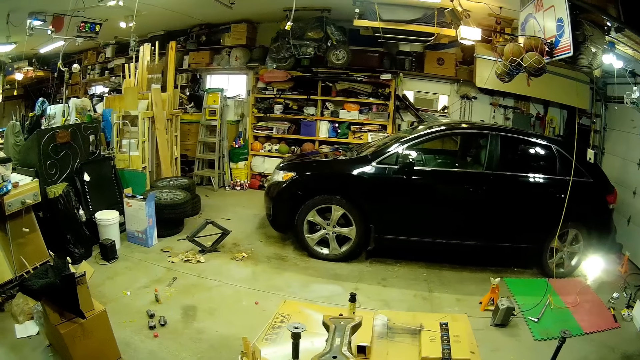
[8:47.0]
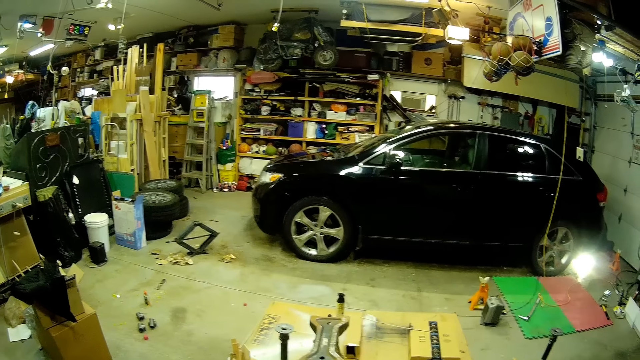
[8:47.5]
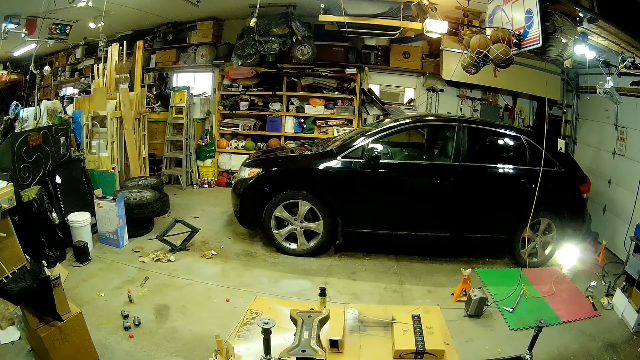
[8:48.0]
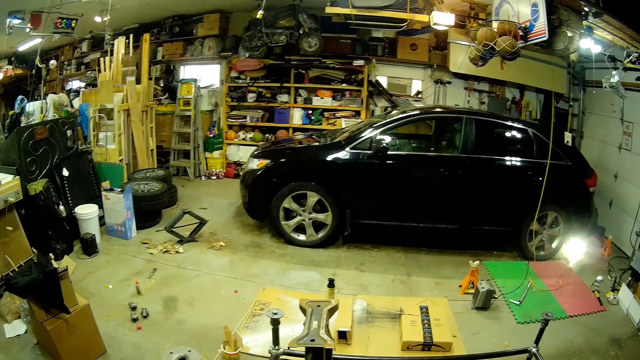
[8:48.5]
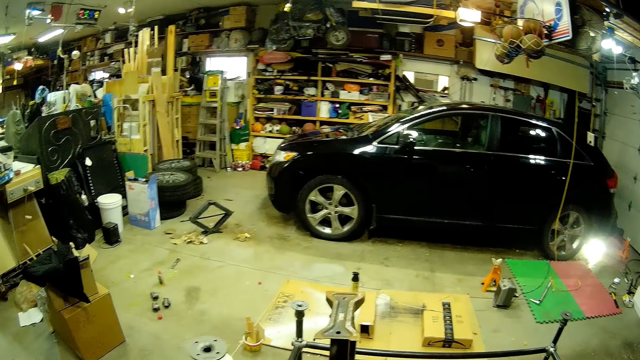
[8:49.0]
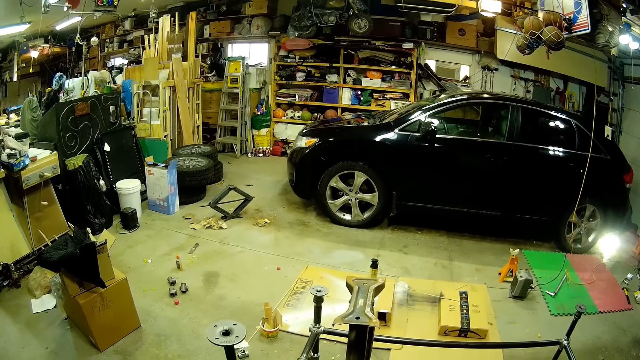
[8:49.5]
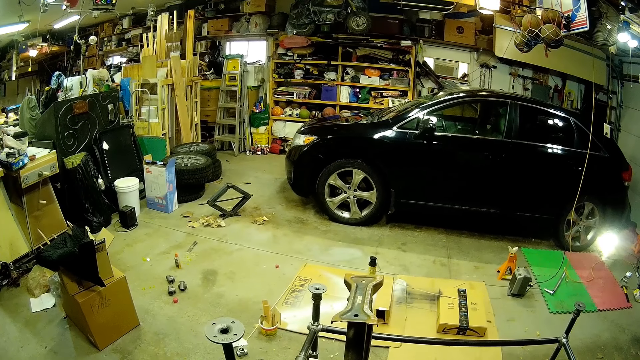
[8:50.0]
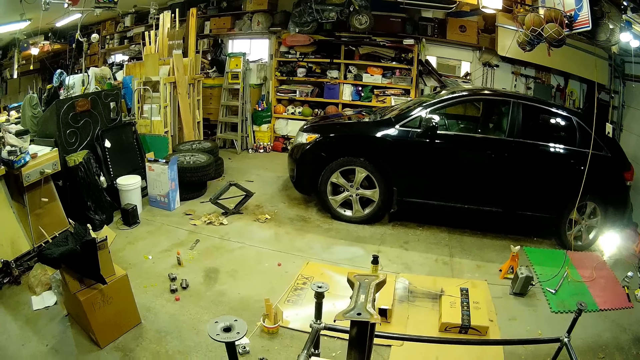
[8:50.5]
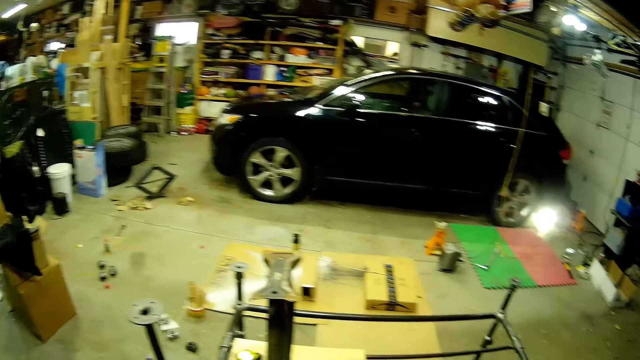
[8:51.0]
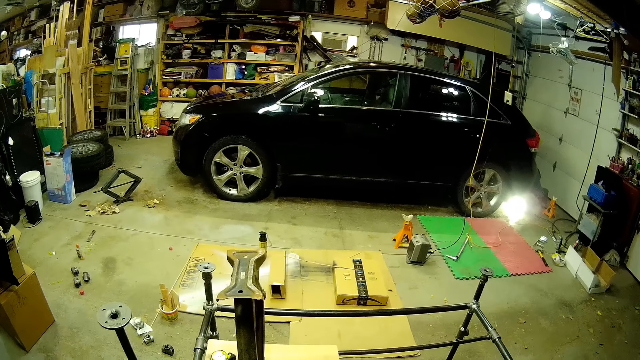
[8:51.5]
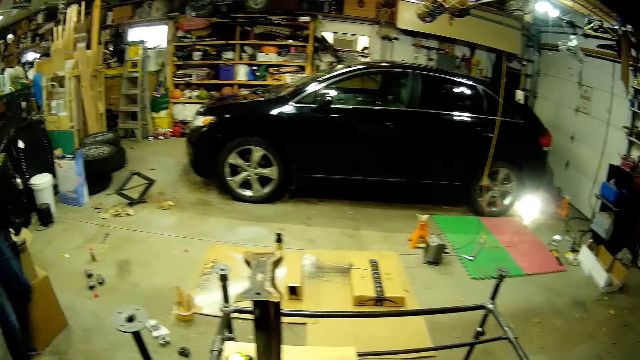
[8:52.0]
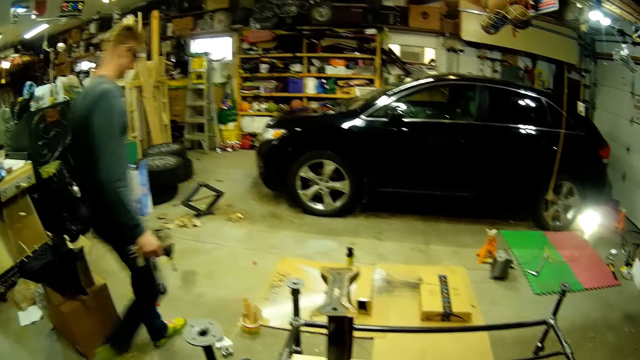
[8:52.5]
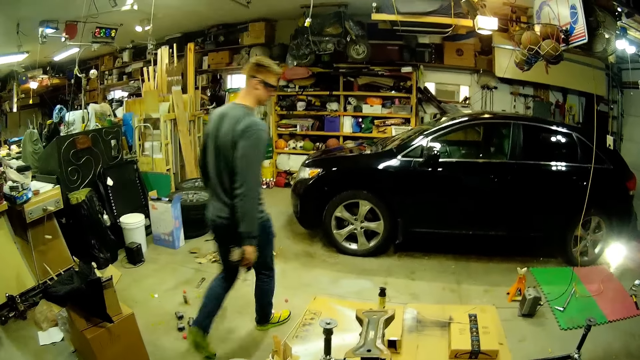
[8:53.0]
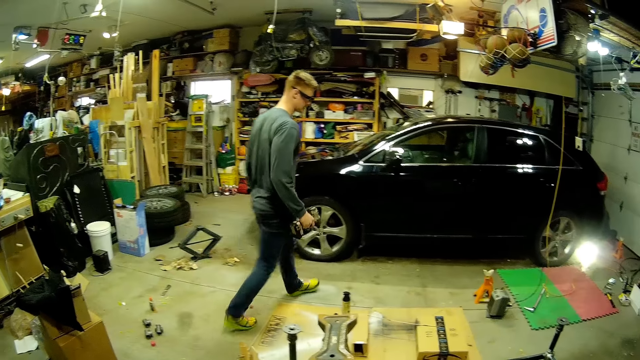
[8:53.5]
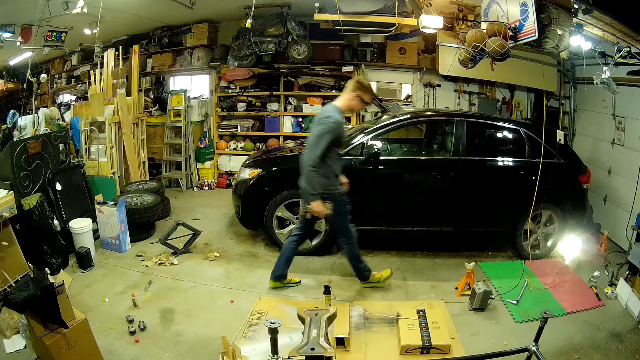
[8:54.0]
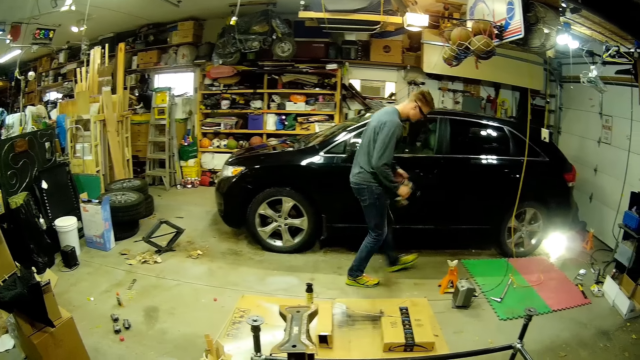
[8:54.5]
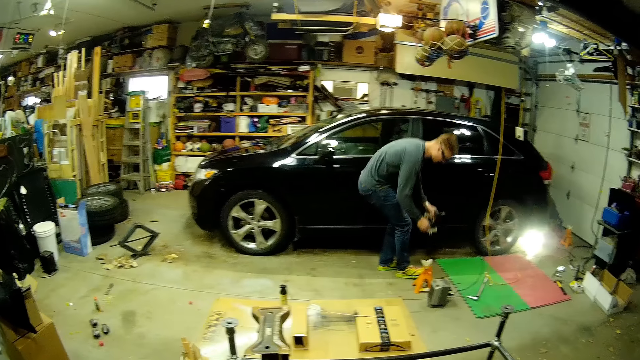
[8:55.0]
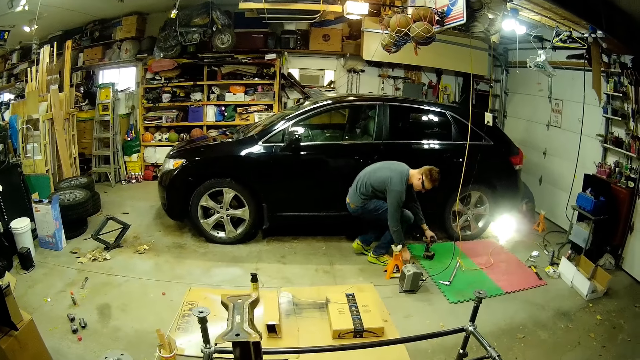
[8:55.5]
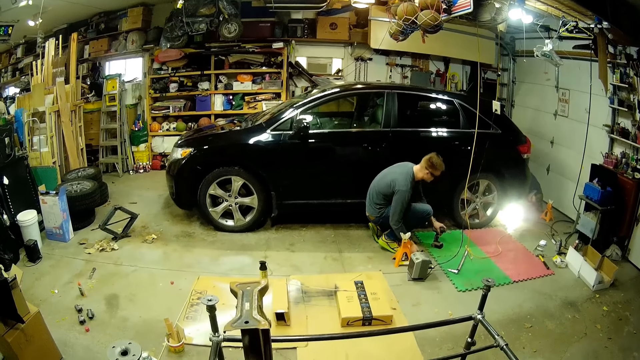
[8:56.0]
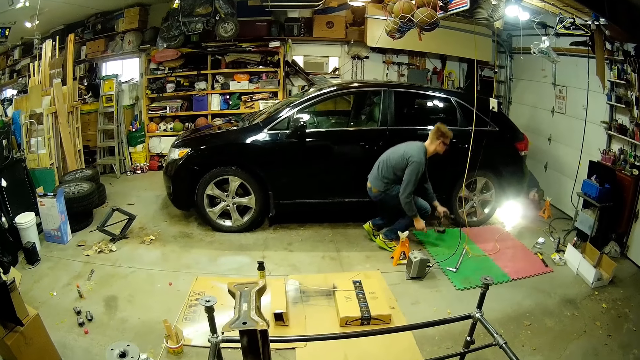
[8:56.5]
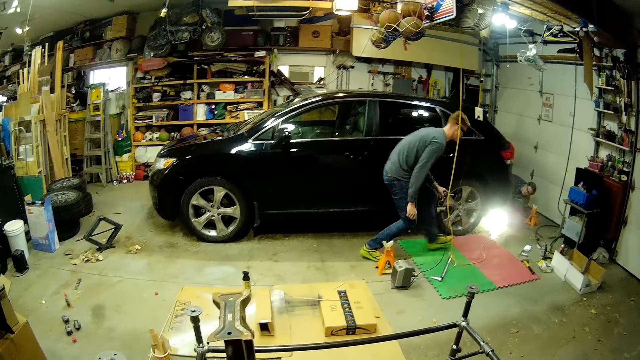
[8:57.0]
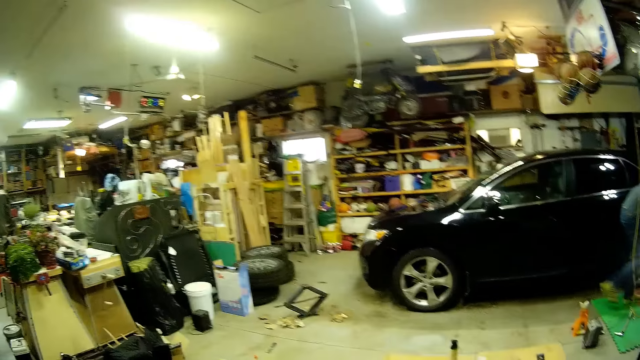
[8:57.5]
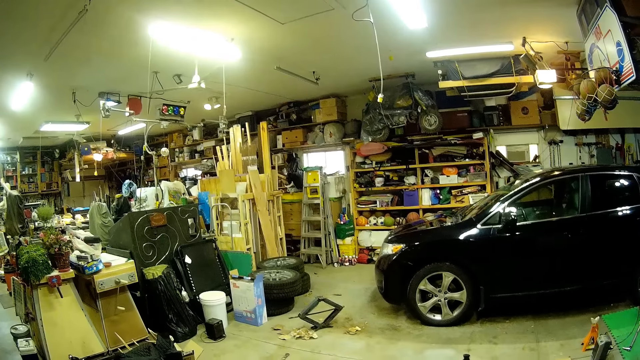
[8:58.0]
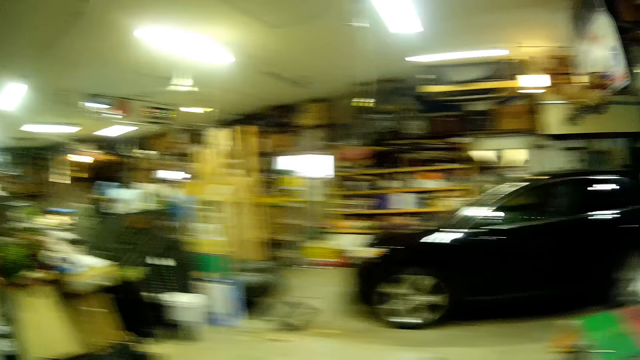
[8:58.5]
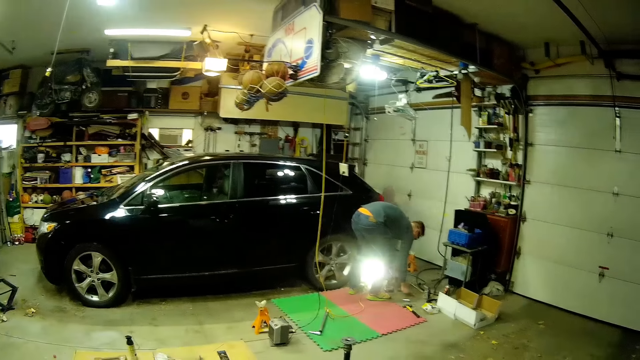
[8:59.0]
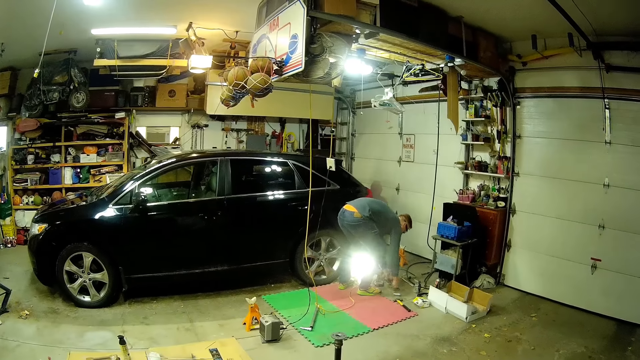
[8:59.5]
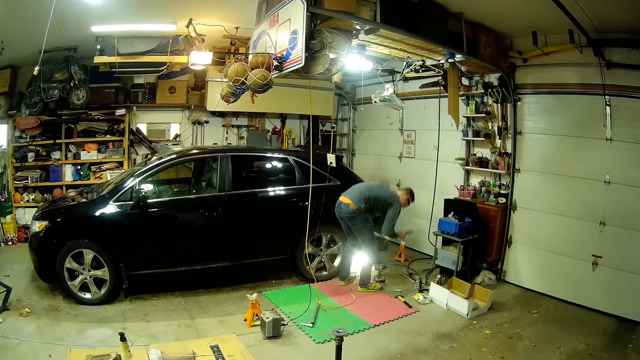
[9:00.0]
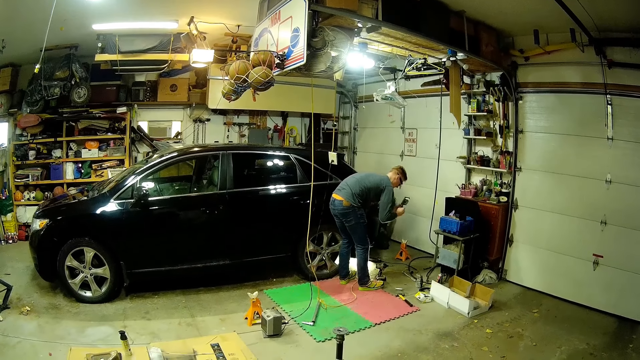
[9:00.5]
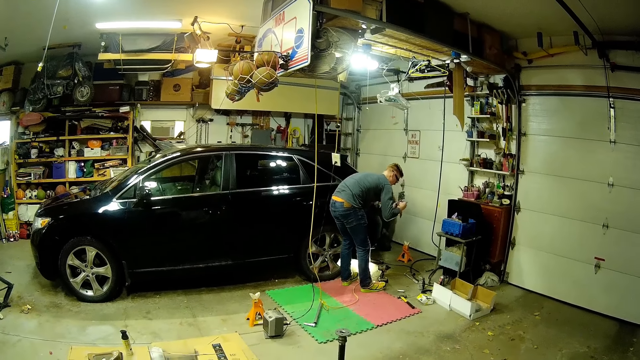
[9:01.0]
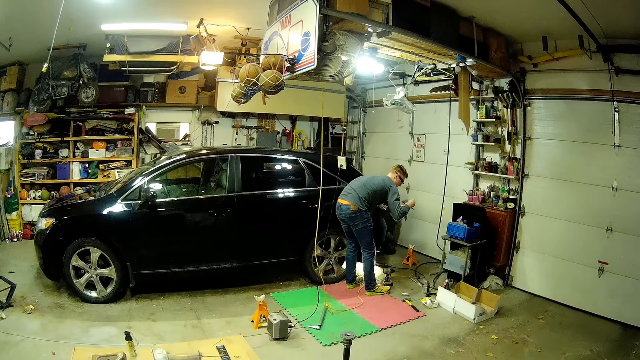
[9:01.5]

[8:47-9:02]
A man walks past the camera wearer with a bolt tightening machine in his right hand. The man passes the bolt tightening machine from his right hand to his left hand and drops the bolt tightening machine on the ground. The man squats to the floor. The man picks up the bolt tightening machine on the ground with his left hand. The man moves around. The camera wearer looks around. The man picks up a caliper on the ground with both hands.

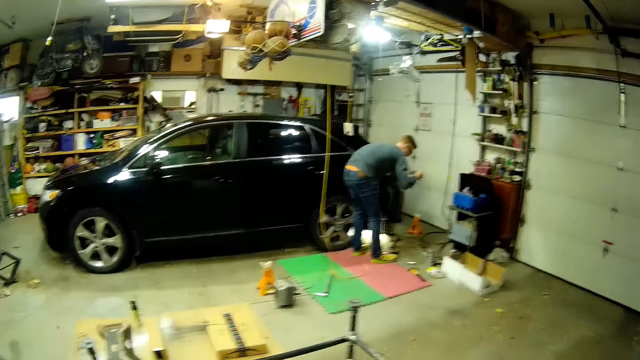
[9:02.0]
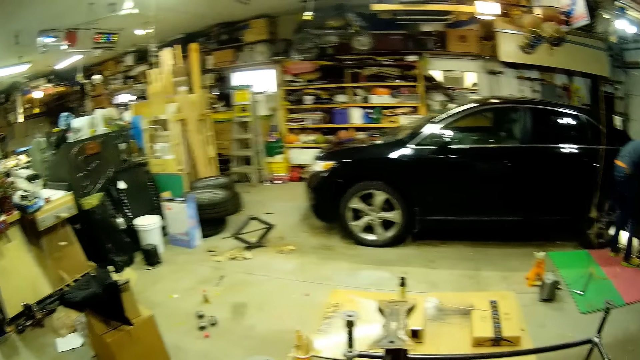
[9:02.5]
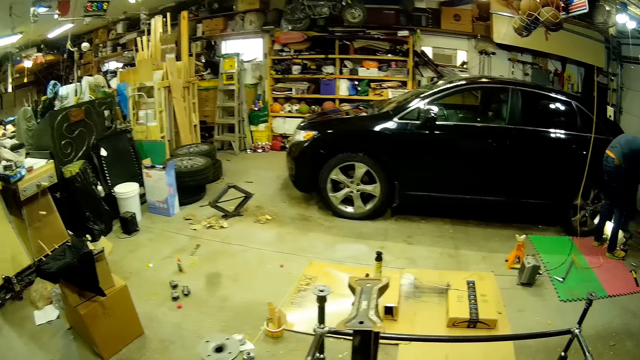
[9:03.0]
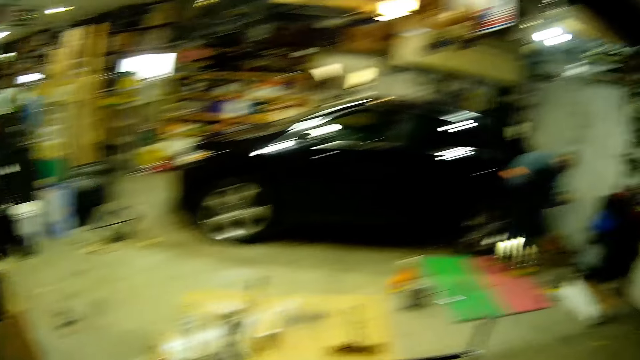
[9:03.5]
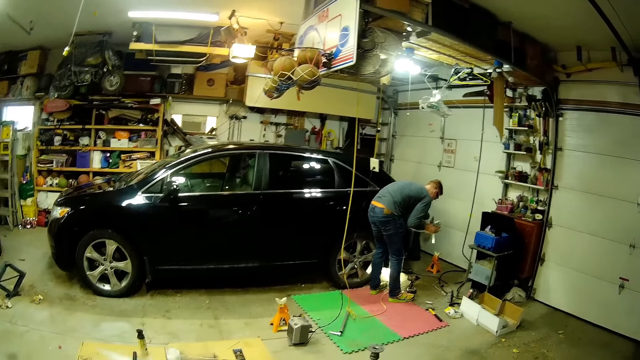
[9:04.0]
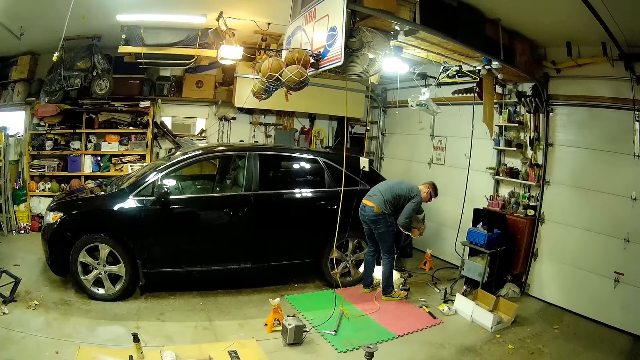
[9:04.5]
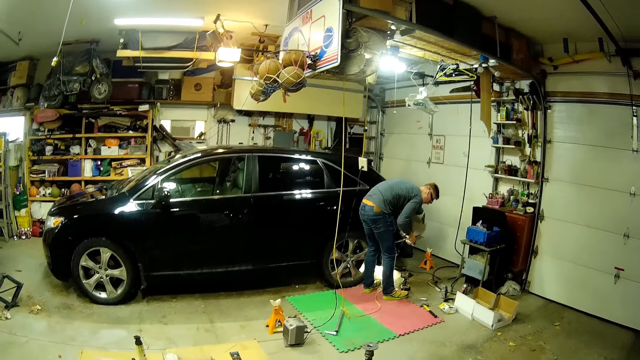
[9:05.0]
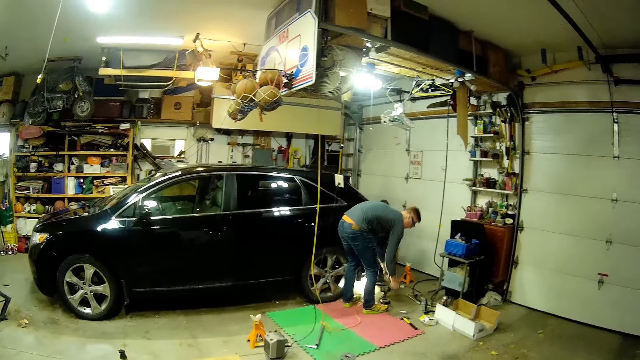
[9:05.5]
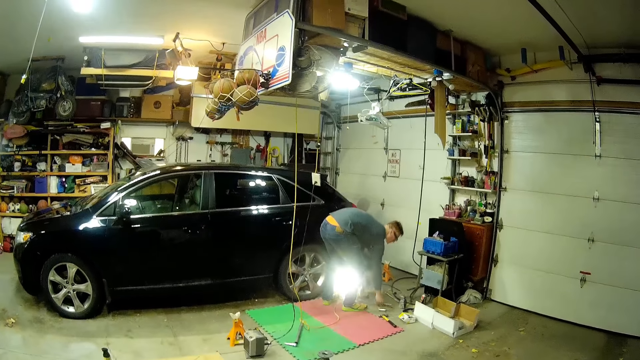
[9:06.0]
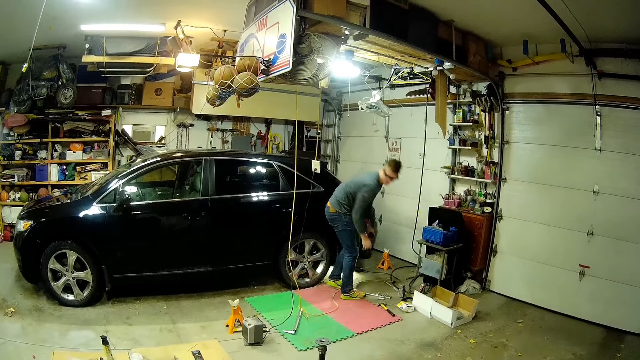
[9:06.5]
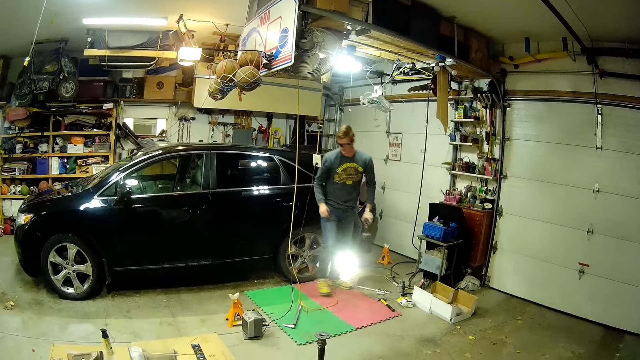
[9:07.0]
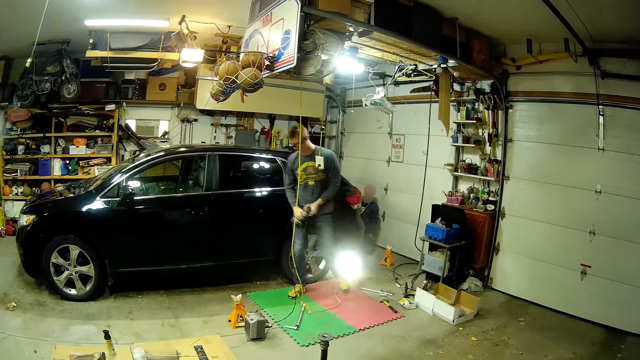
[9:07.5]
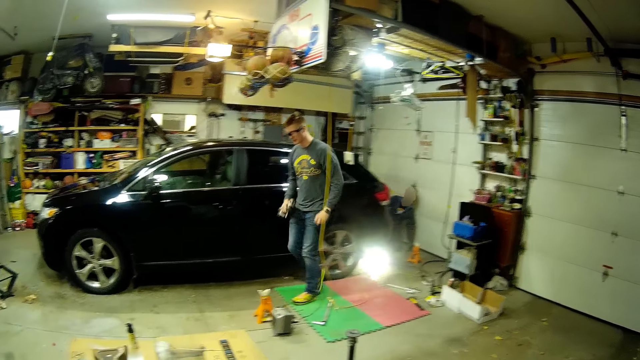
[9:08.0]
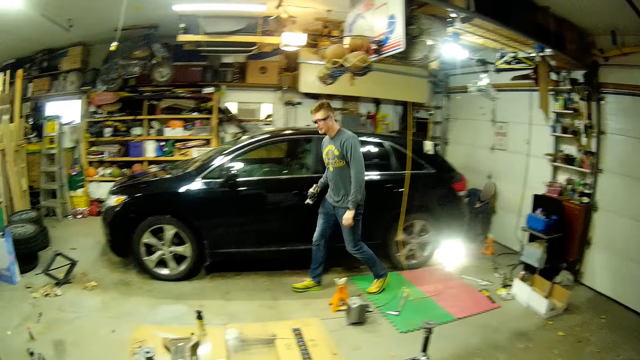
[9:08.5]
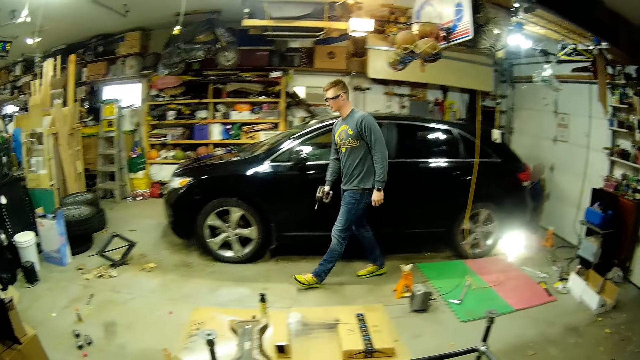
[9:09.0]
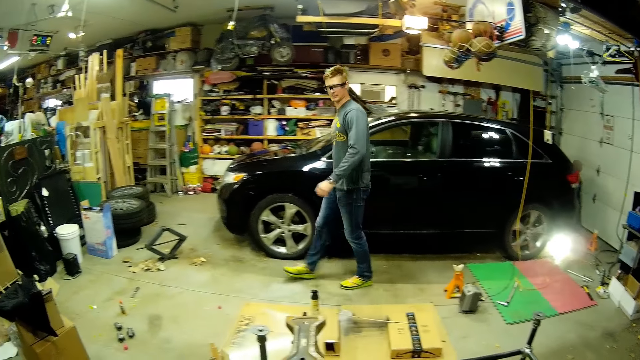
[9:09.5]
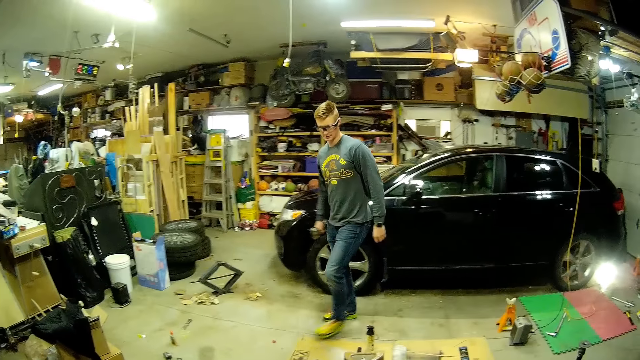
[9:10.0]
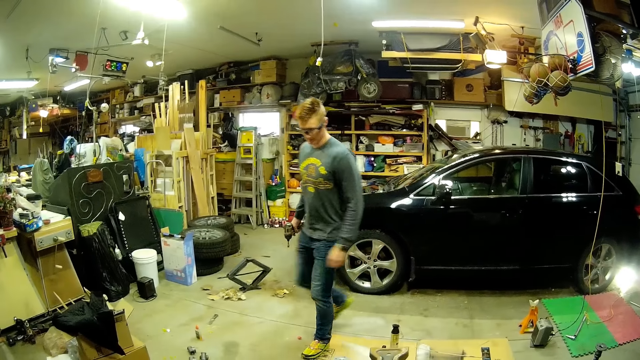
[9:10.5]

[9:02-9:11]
The camera wearer looks around. A man holds something. The man drops the caliper on the ground. The man moves around the workshop. The man passes the bolt tightening machine from his left hand to his right hand. The man walks past the camera wearer.
